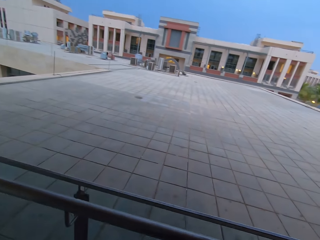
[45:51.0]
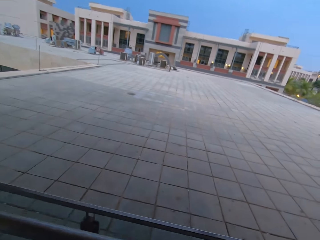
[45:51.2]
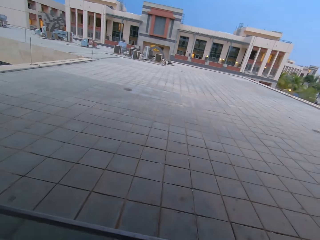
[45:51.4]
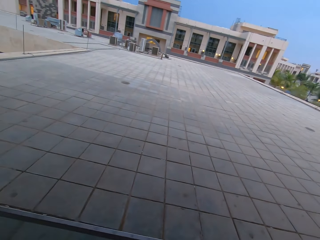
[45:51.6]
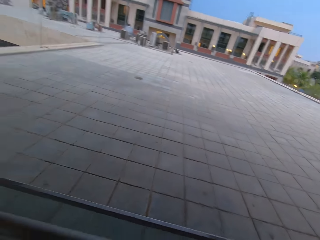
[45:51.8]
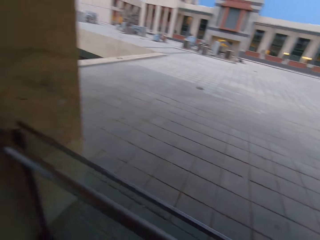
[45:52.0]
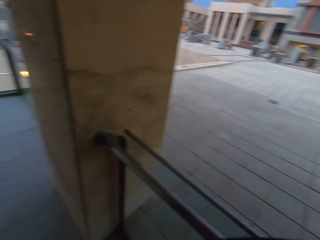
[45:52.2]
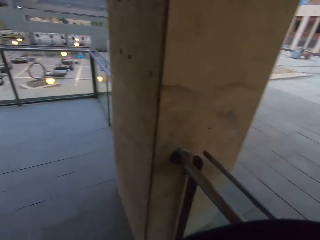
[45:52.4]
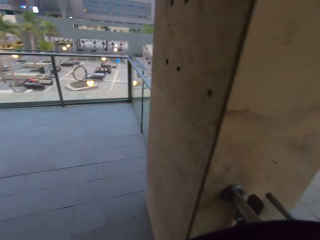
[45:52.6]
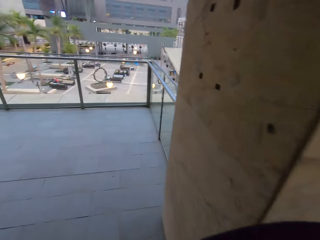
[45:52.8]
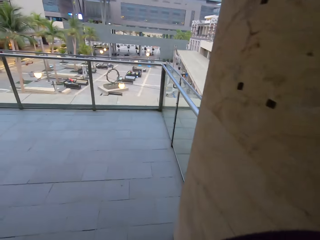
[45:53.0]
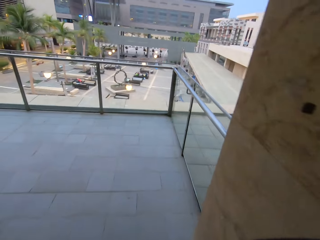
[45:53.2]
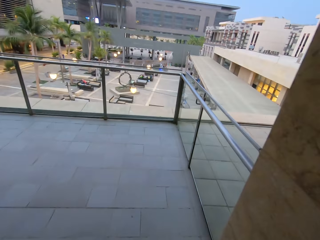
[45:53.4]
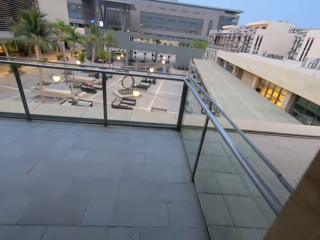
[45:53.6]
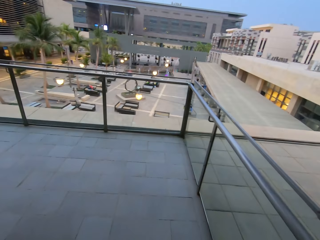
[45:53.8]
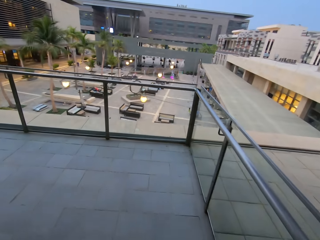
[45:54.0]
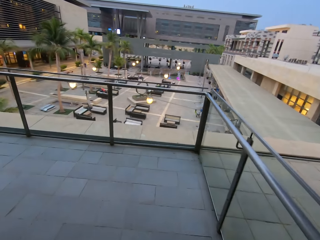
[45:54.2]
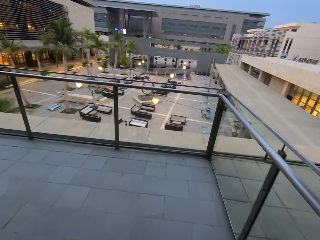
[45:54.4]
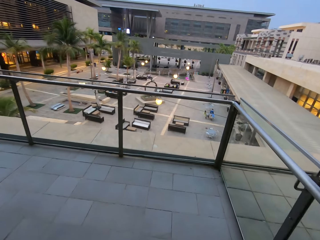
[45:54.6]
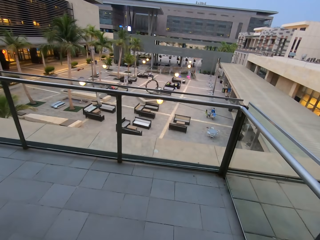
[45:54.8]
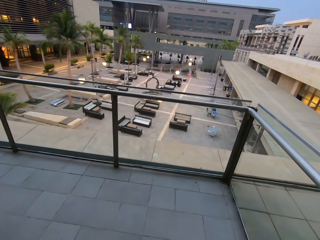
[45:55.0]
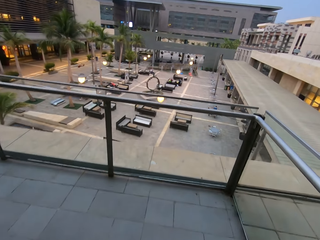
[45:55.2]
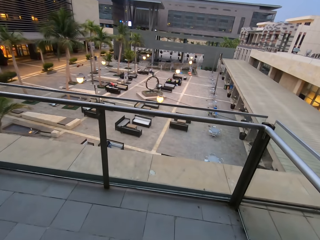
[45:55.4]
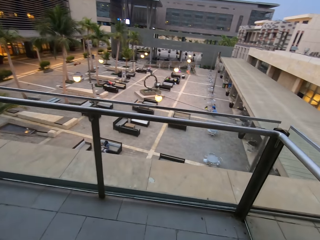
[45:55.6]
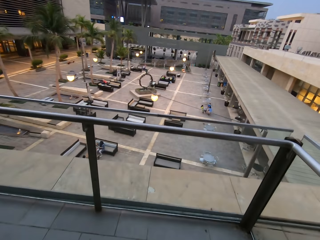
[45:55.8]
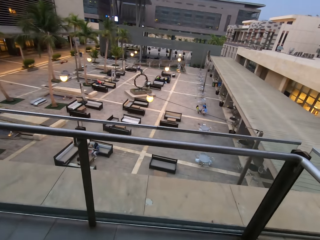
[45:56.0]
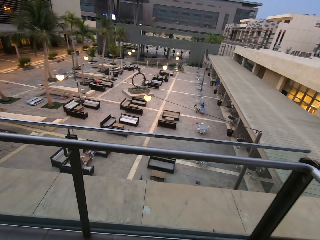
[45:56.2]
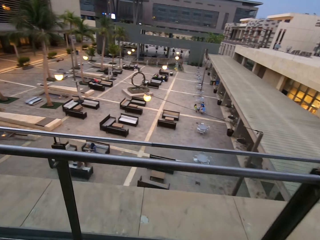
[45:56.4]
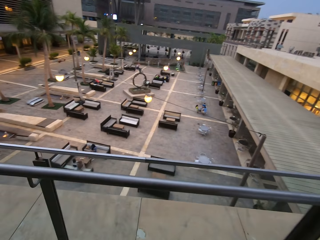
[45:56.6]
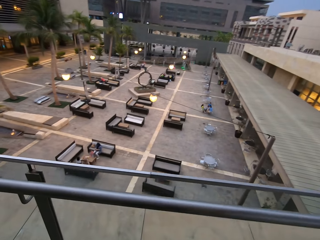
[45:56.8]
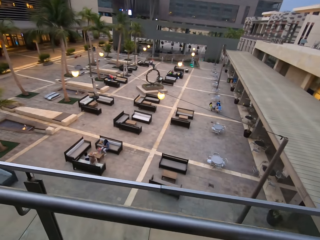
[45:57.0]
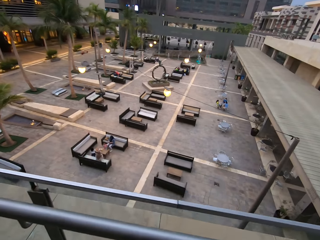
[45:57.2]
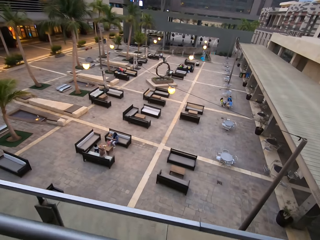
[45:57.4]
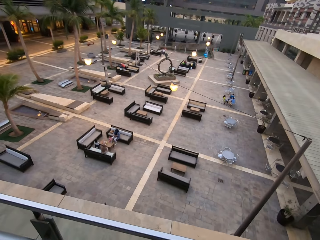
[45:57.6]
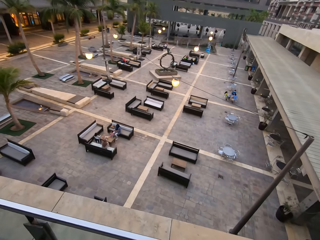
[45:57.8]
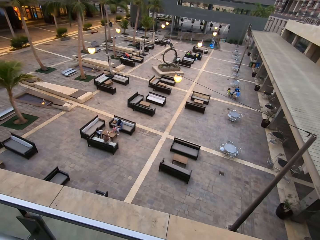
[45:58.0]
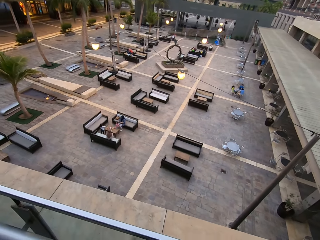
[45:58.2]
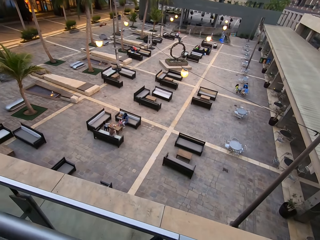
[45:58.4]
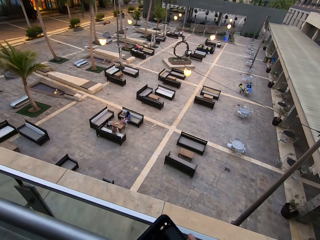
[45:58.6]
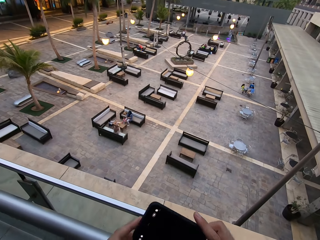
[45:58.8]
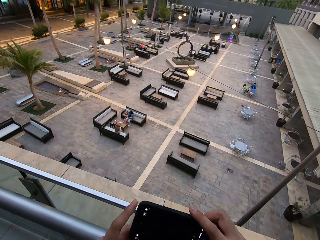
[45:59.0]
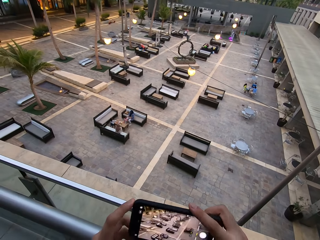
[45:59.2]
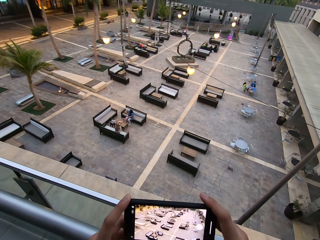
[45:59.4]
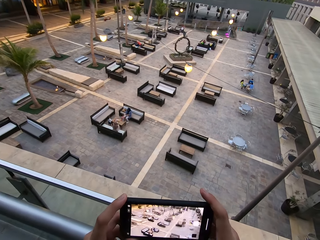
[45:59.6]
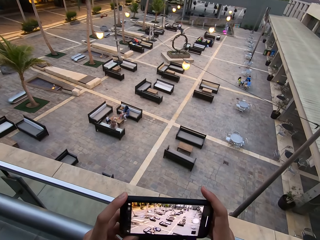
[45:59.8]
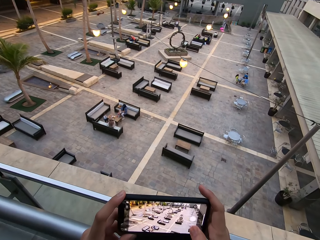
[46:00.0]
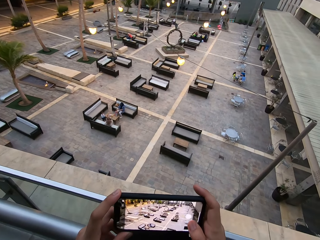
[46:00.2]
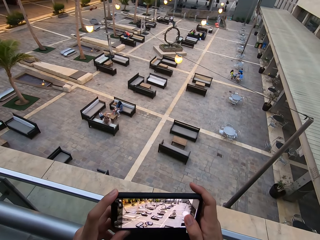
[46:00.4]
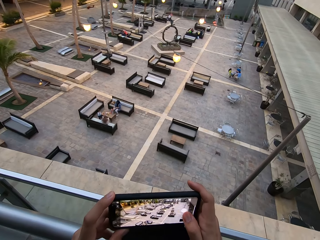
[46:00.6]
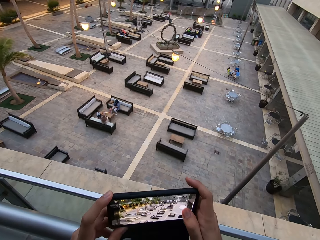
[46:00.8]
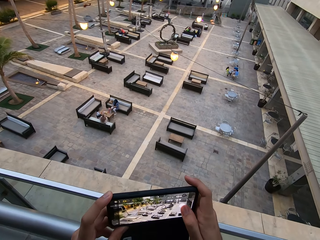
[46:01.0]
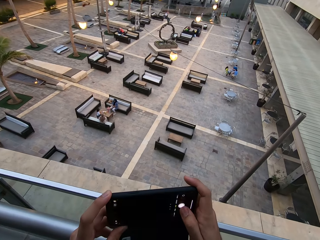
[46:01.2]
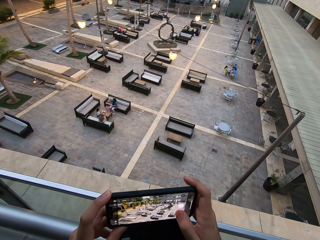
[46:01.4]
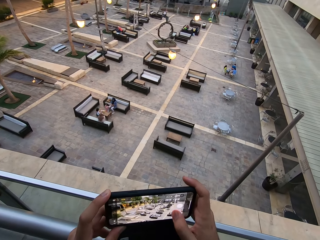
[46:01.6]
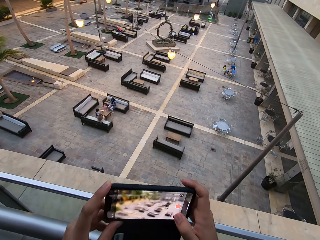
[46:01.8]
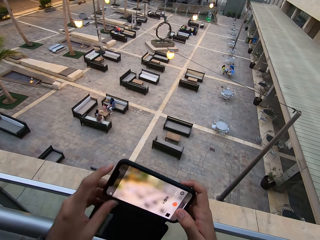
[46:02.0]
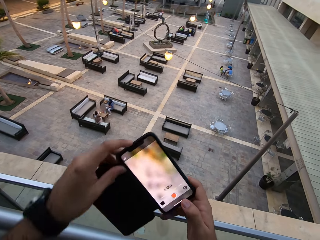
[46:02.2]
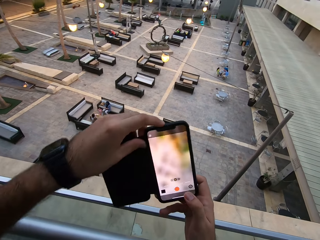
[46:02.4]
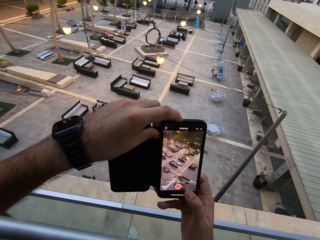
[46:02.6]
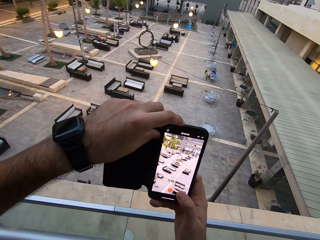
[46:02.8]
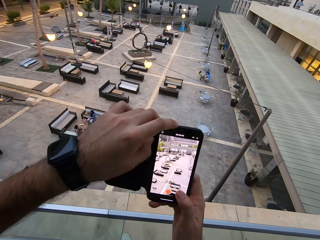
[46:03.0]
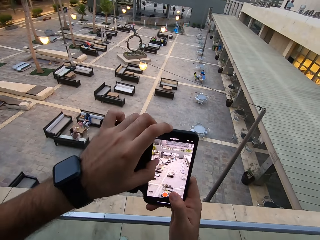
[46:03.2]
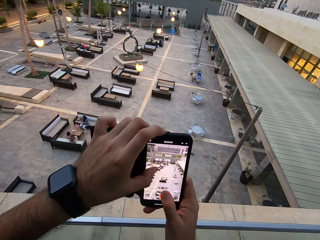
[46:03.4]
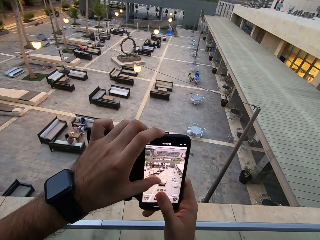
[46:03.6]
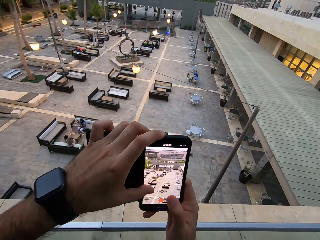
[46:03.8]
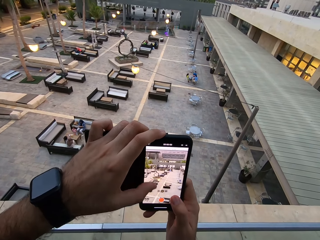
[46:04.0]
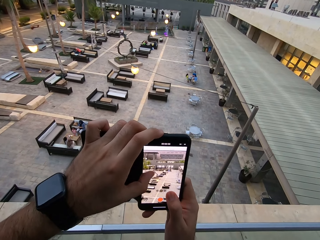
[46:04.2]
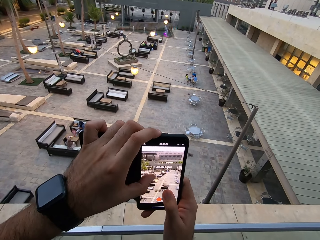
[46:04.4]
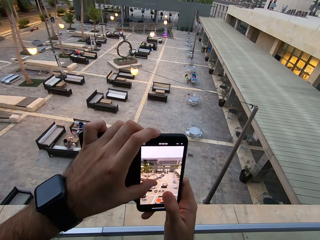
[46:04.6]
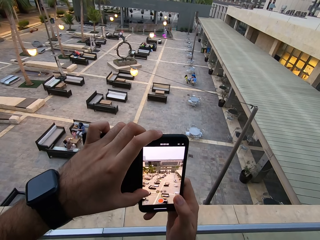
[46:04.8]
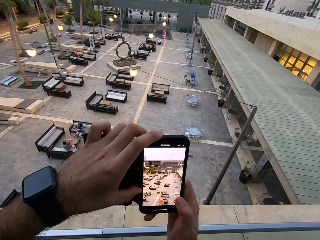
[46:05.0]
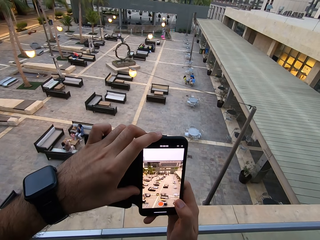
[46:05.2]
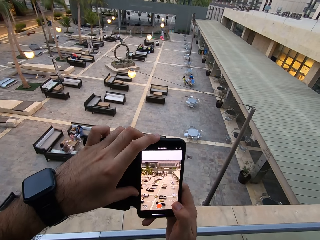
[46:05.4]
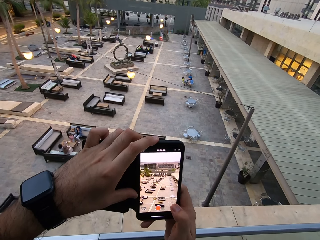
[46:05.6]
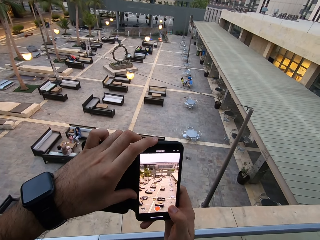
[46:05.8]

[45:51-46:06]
The camera wearer looks at the rooftop. He turns left. He looks at the restaurant view from the top. He opens the camera on his phone and holds the phone horizontally. He touches the capture button using the right thumb. He opens video mode on his mobile phone. He takes the photos. He turns the phone upright. He zooms out the video view.

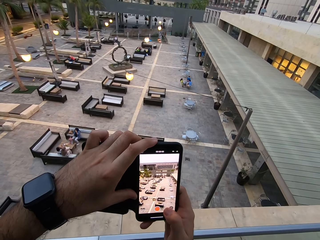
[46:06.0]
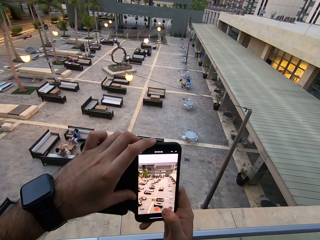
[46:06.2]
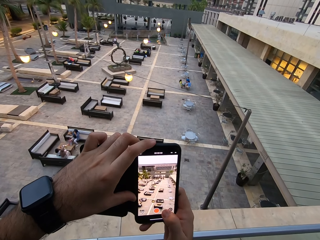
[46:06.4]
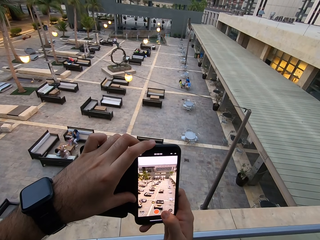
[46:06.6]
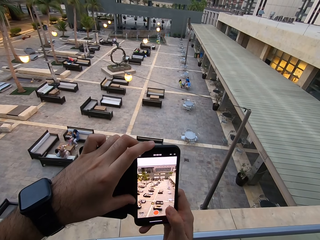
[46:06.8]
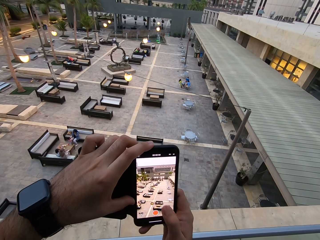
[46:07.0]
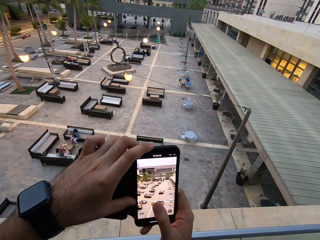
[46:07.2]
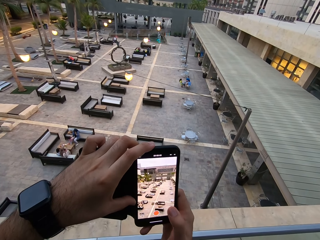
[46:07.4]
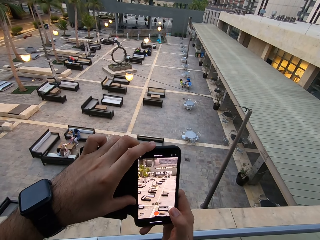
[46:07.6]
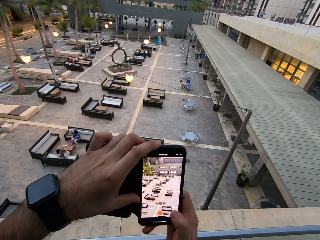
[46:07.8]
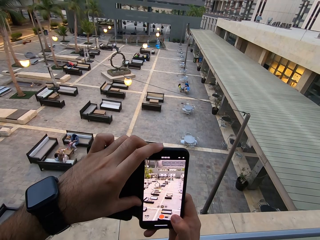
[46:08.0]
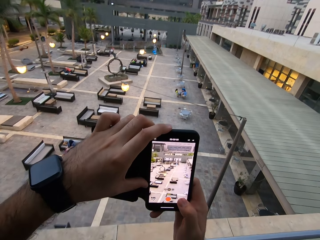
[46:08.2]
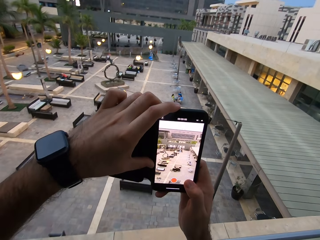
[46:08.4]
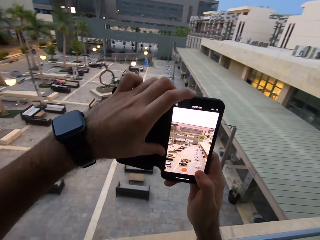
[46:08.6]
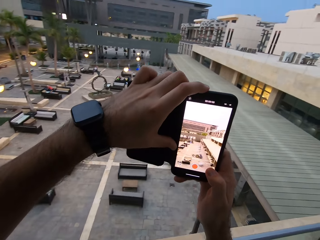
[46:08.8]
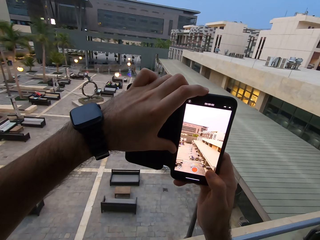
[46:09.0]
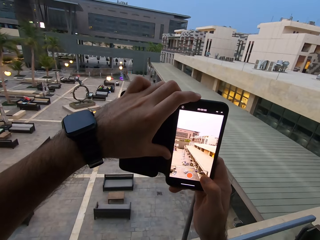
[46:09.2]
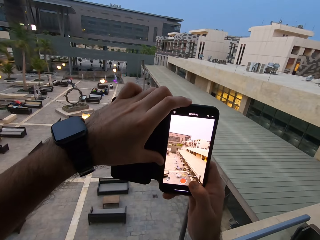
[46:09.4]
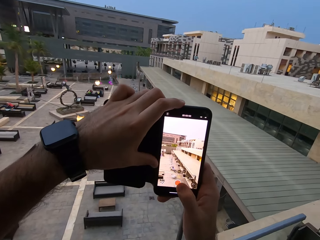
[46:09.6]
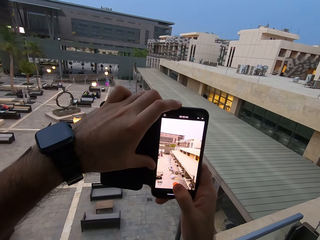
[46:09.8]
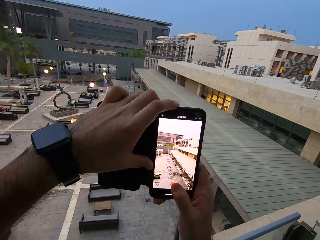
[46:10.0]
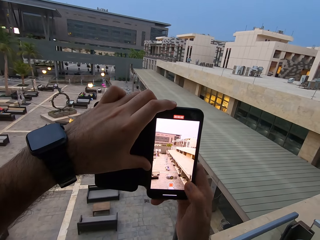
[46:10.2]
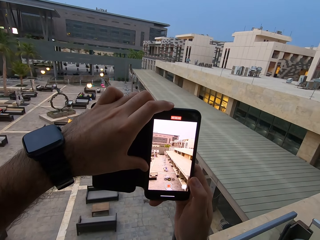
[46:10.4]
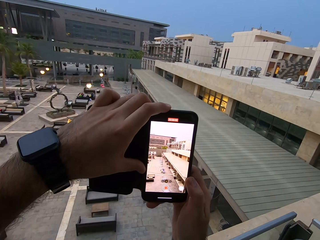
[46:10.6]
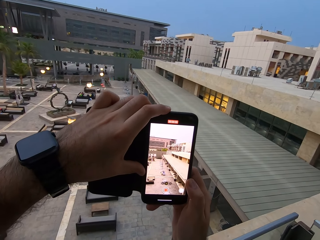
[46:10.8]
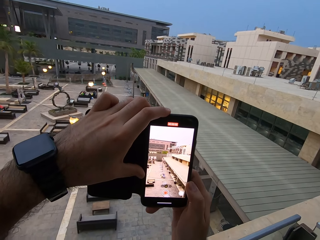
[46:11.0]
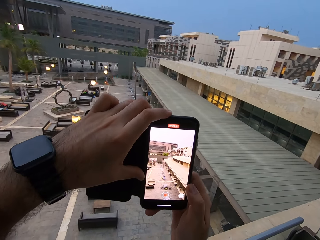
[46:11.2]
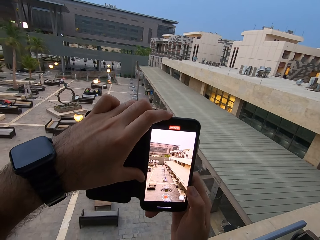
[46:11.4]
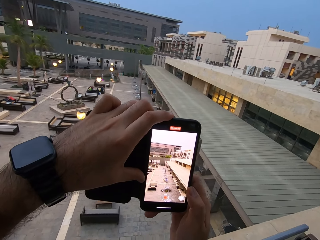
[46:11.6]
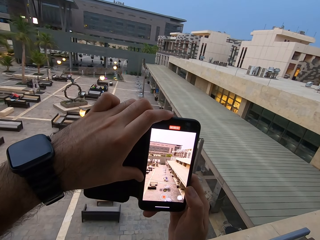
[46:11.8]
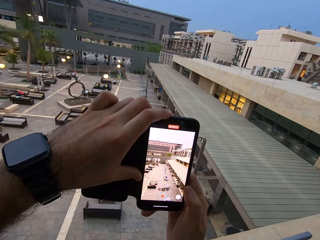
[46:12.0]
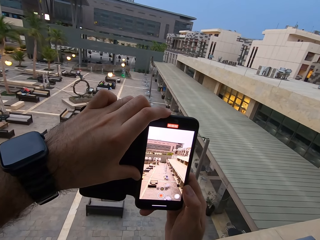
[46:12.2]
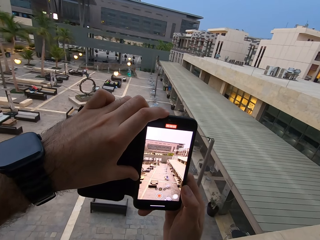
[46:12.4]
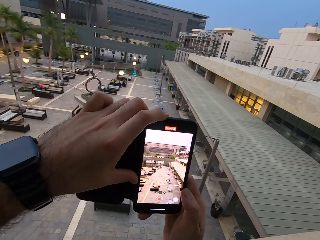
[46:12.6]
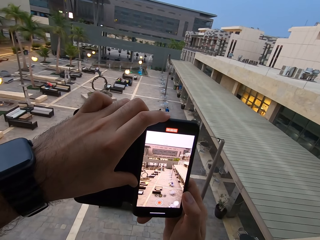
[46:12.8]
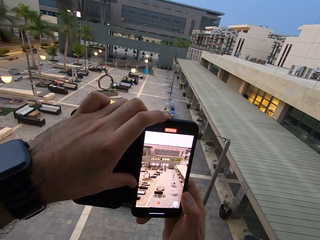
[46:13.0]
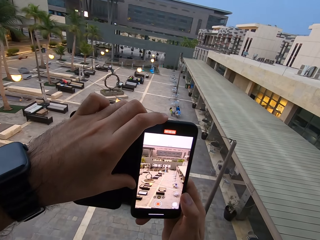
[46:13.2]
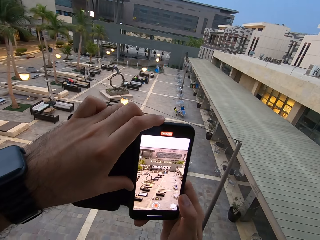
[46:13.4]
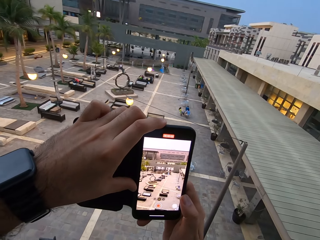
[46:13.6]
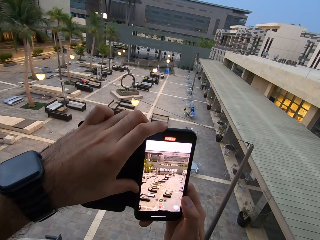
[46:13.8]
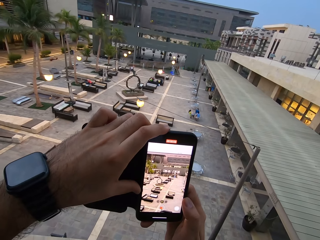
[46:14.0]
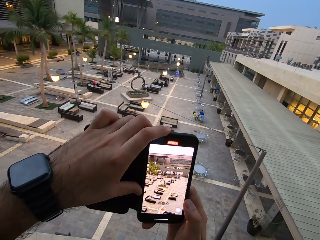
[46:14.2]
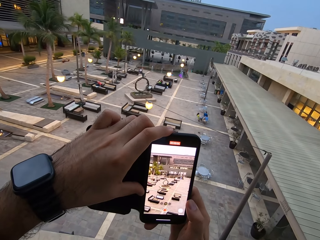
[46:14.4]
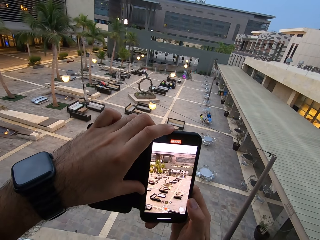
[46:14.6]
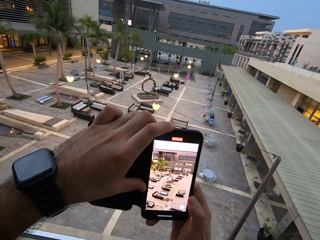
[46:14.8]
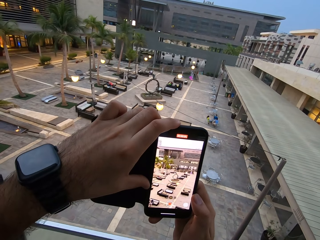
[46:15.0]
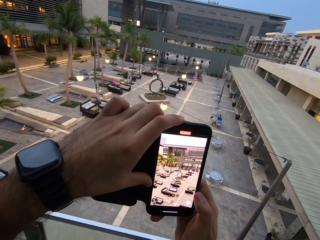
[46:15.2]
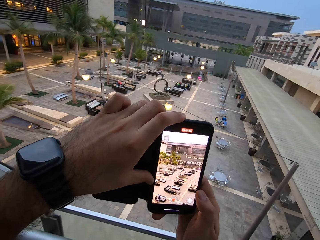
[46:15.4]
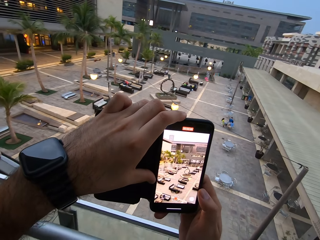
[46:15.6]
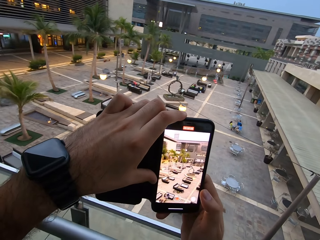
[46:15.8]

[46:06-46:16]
The camera wearer raises the phone up. They touch the record button. They move the phone to the left slightly.
